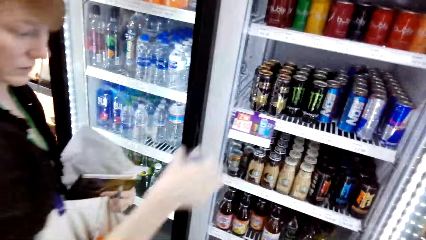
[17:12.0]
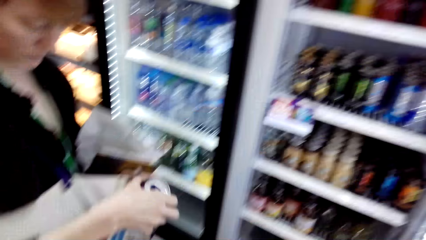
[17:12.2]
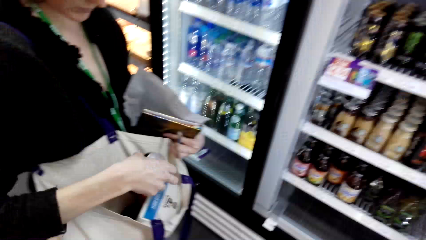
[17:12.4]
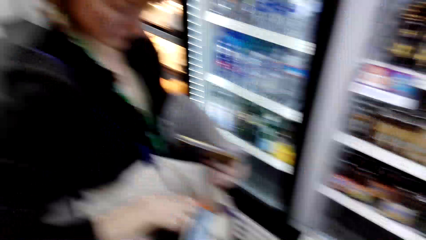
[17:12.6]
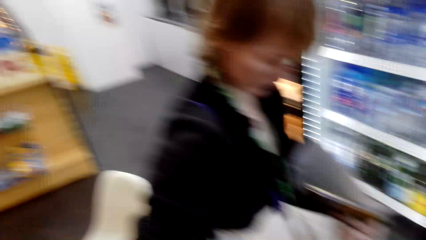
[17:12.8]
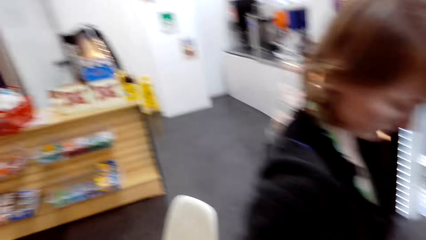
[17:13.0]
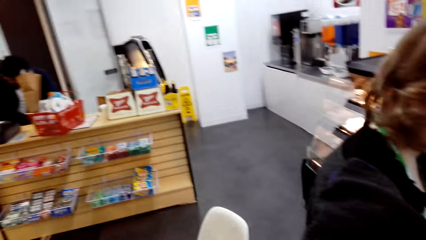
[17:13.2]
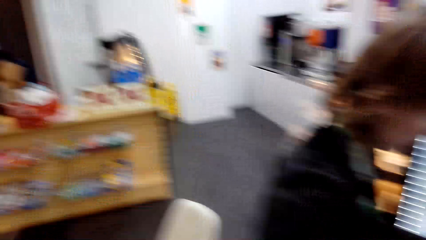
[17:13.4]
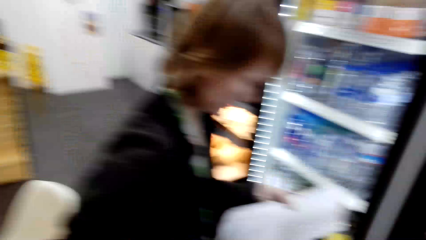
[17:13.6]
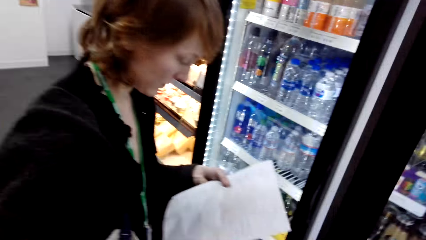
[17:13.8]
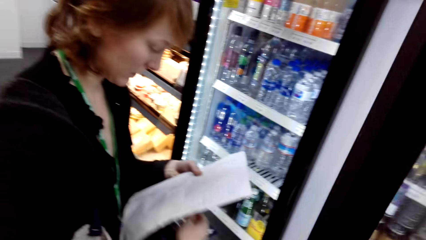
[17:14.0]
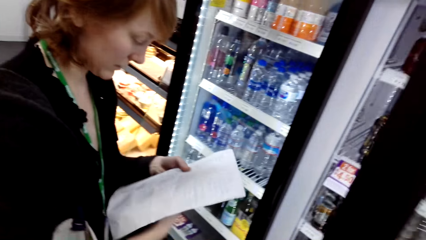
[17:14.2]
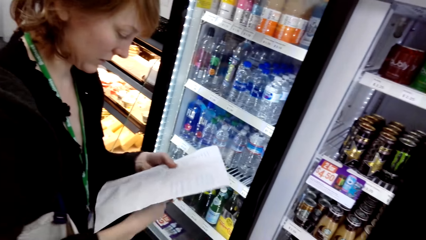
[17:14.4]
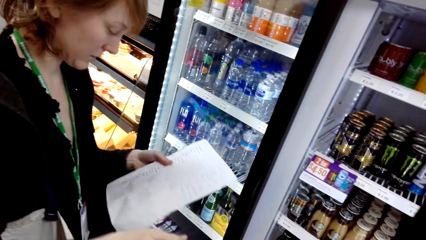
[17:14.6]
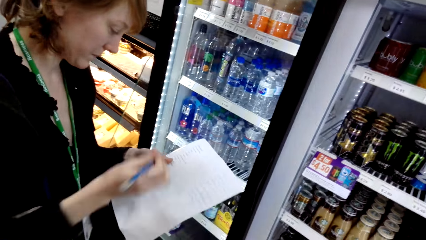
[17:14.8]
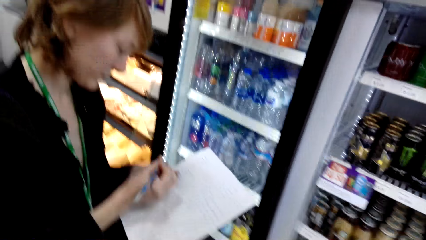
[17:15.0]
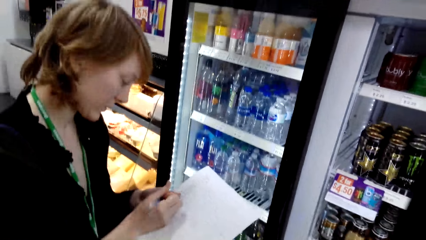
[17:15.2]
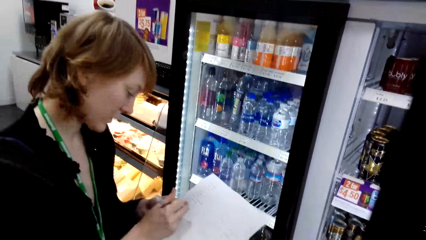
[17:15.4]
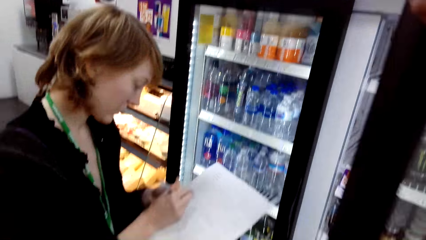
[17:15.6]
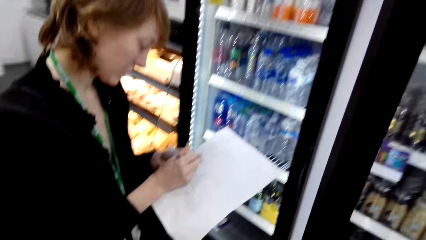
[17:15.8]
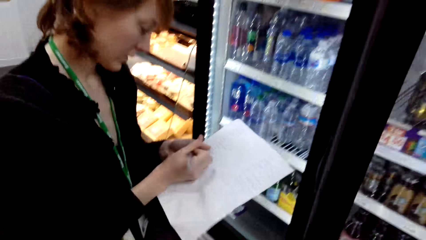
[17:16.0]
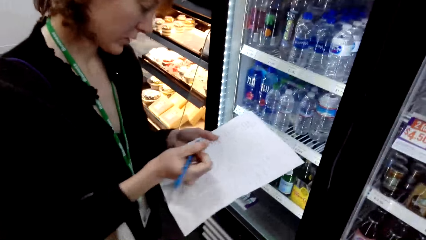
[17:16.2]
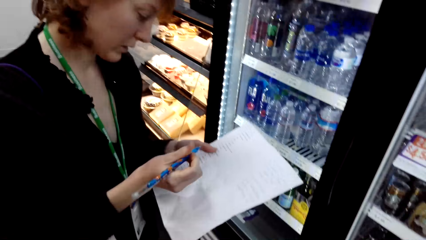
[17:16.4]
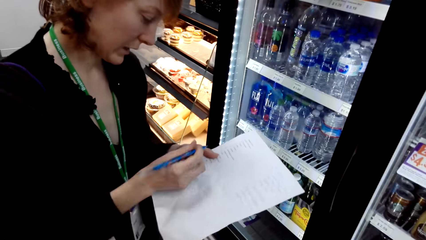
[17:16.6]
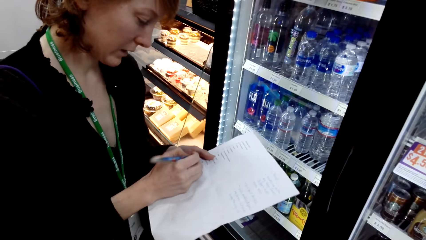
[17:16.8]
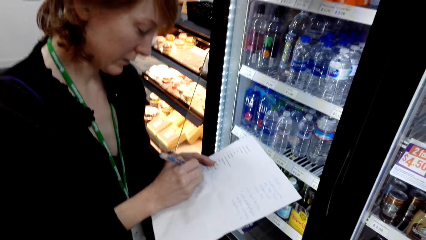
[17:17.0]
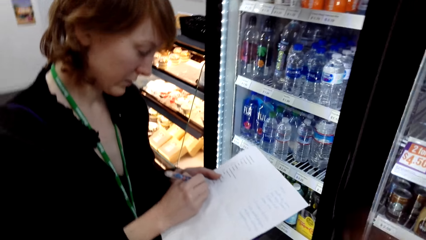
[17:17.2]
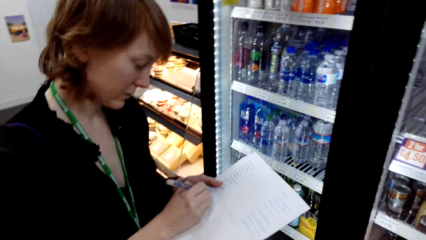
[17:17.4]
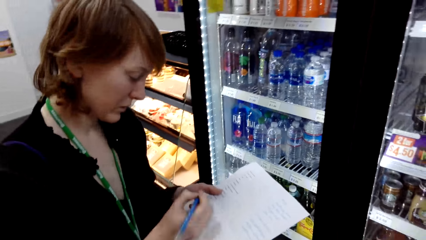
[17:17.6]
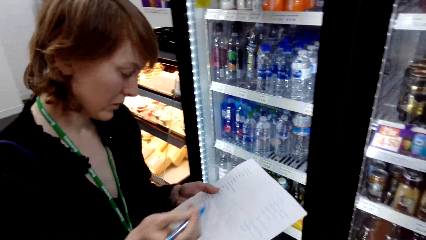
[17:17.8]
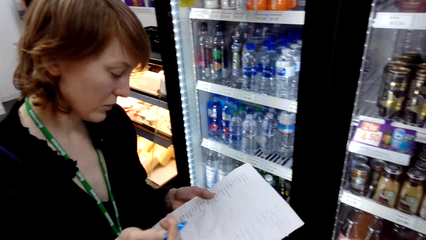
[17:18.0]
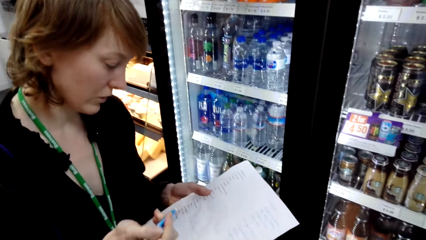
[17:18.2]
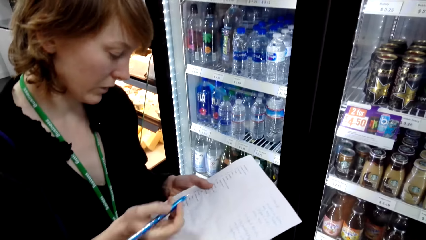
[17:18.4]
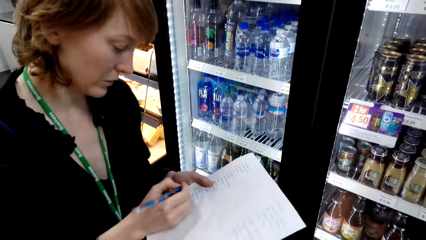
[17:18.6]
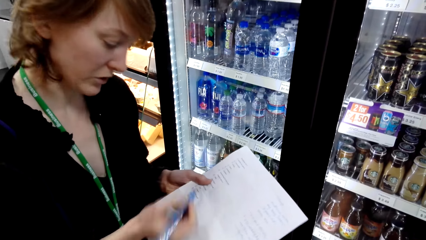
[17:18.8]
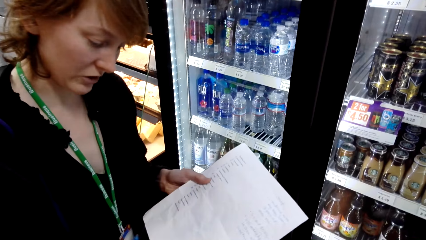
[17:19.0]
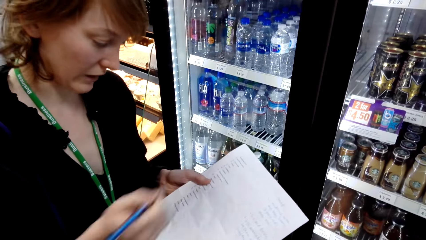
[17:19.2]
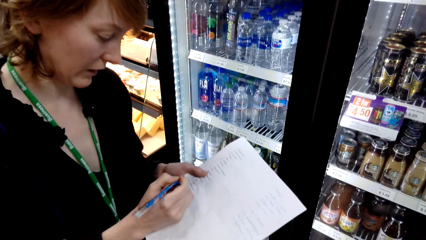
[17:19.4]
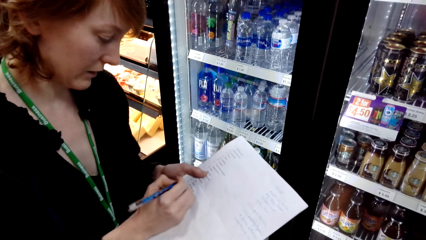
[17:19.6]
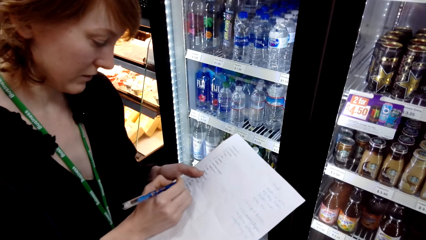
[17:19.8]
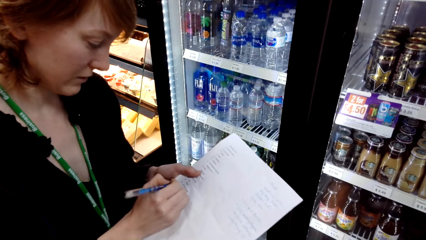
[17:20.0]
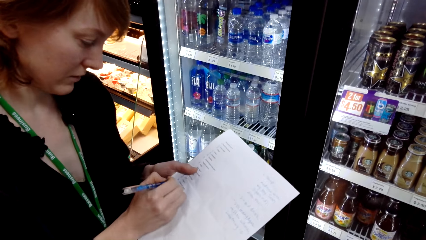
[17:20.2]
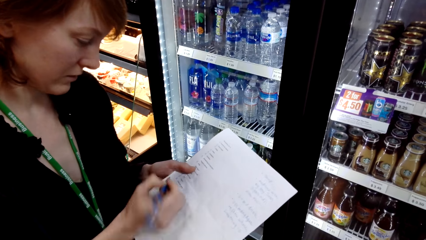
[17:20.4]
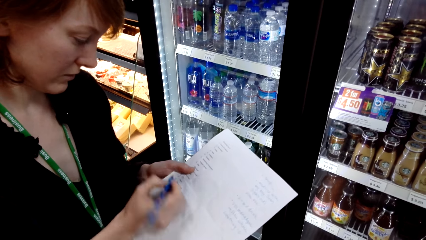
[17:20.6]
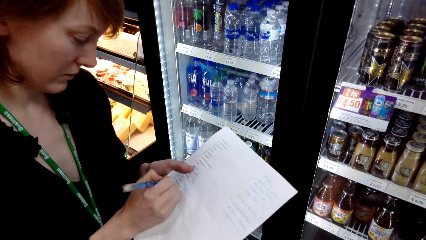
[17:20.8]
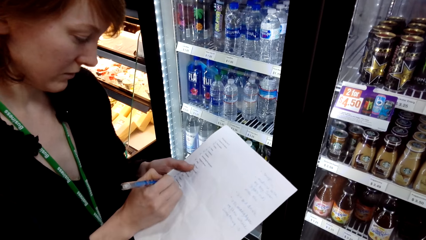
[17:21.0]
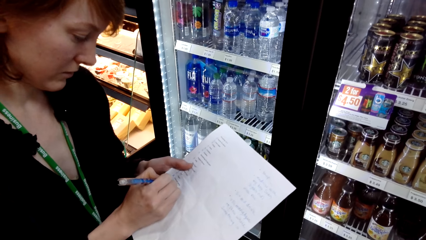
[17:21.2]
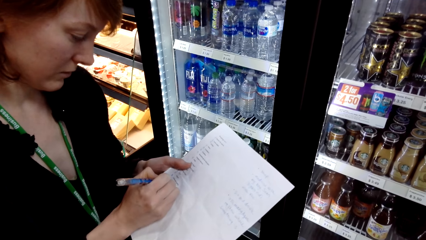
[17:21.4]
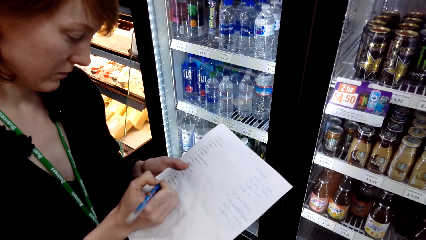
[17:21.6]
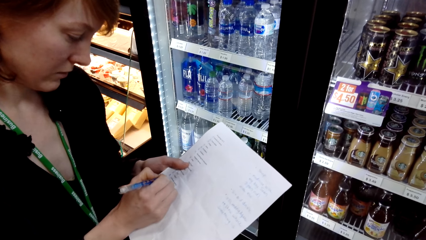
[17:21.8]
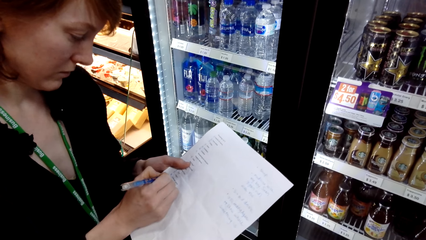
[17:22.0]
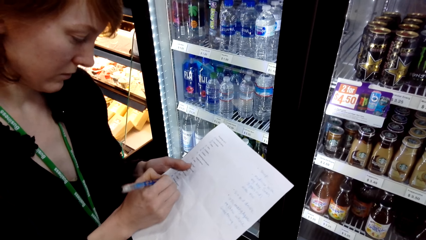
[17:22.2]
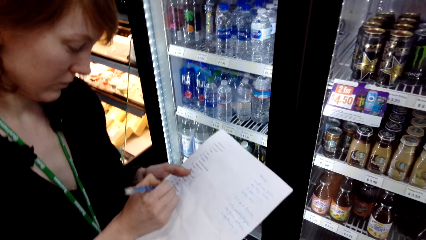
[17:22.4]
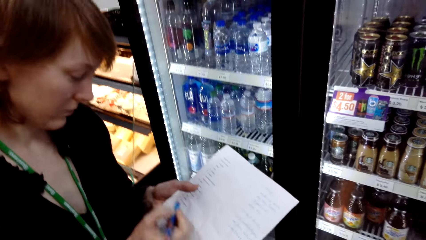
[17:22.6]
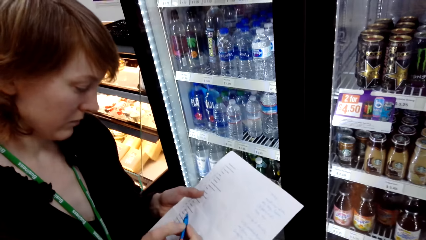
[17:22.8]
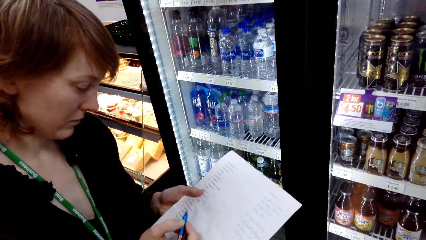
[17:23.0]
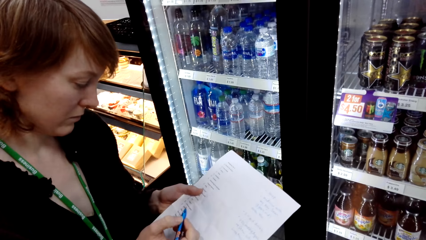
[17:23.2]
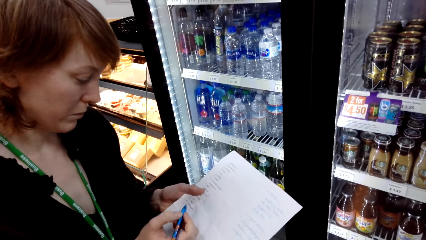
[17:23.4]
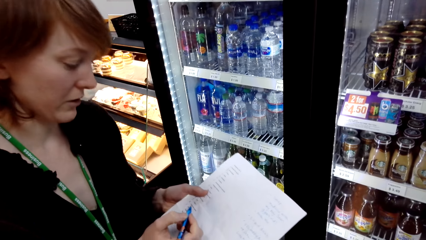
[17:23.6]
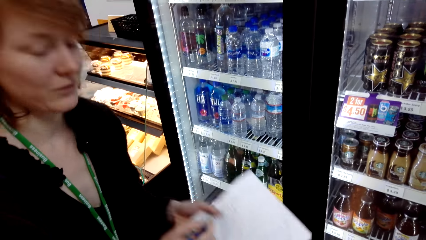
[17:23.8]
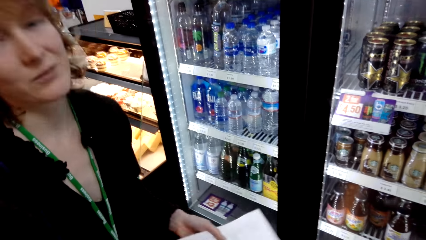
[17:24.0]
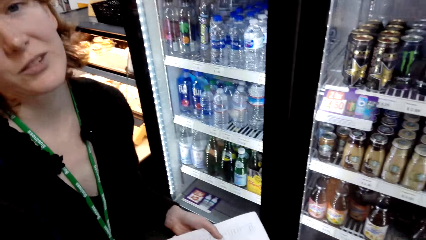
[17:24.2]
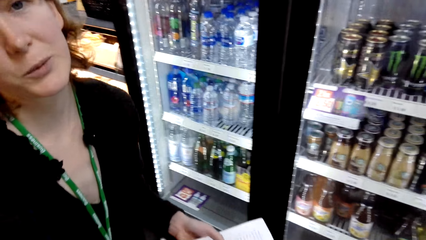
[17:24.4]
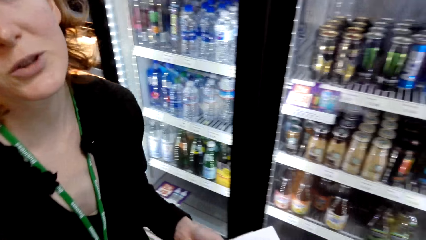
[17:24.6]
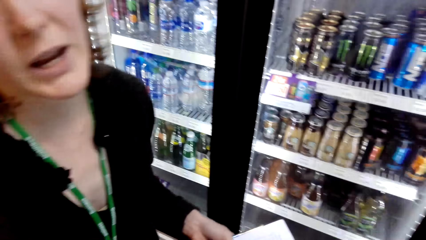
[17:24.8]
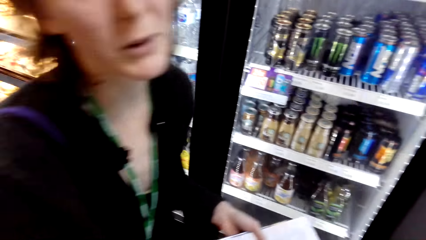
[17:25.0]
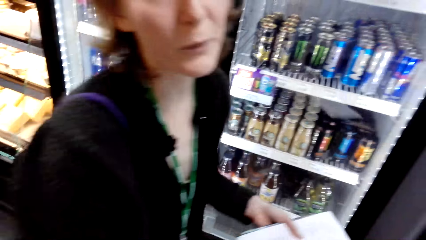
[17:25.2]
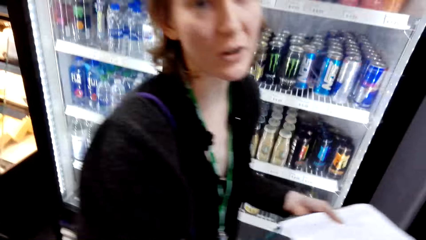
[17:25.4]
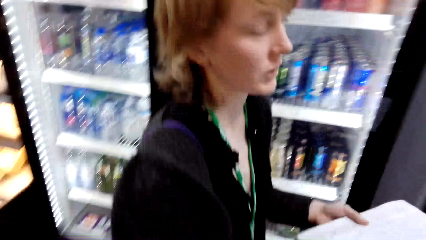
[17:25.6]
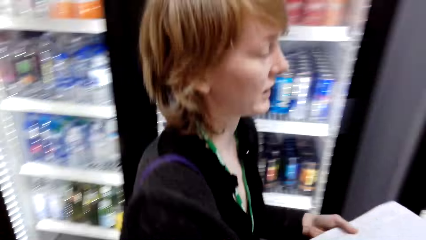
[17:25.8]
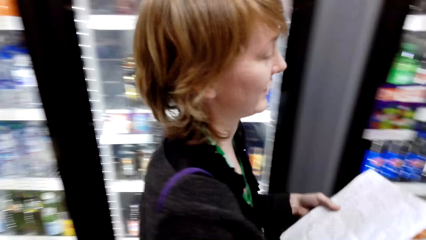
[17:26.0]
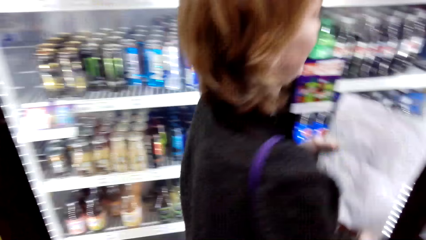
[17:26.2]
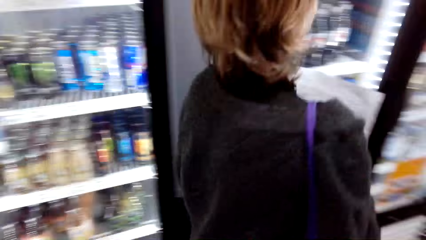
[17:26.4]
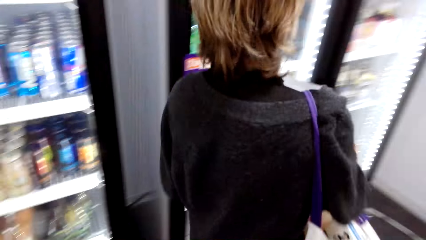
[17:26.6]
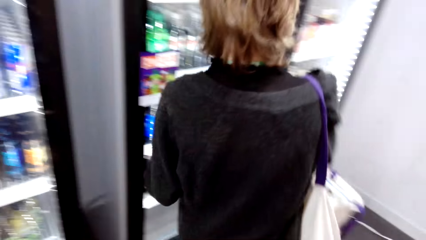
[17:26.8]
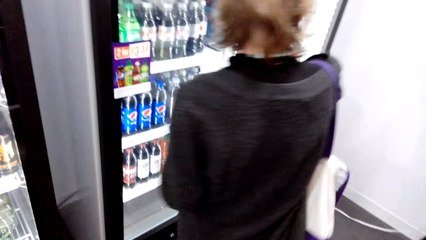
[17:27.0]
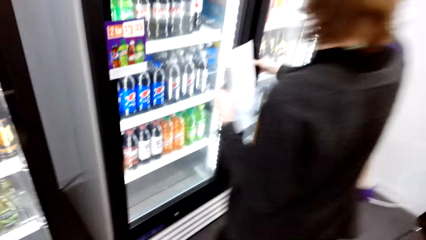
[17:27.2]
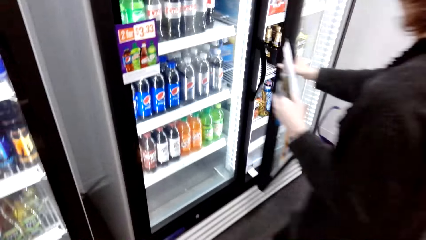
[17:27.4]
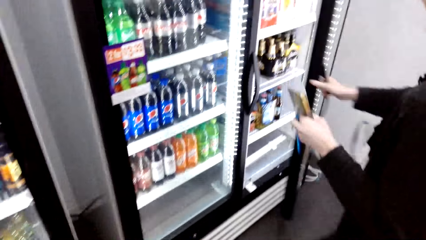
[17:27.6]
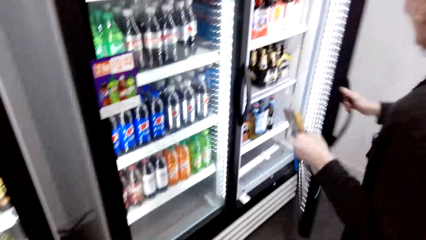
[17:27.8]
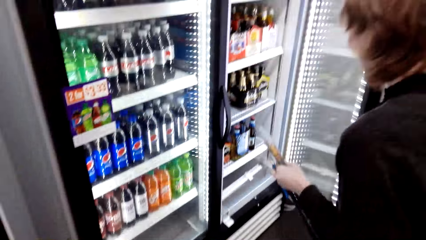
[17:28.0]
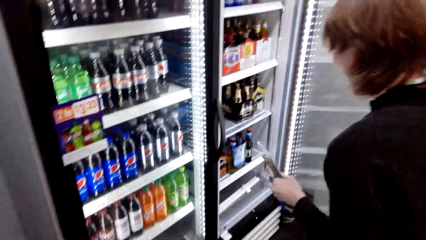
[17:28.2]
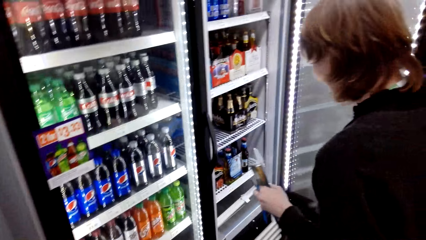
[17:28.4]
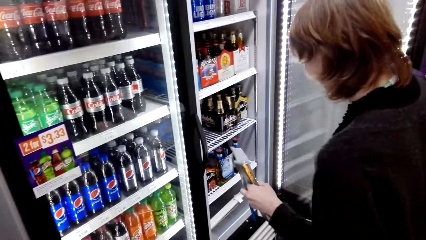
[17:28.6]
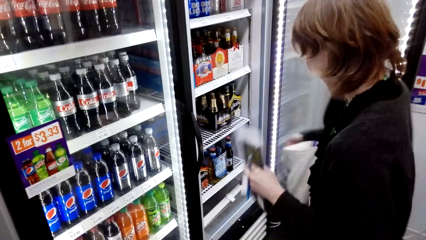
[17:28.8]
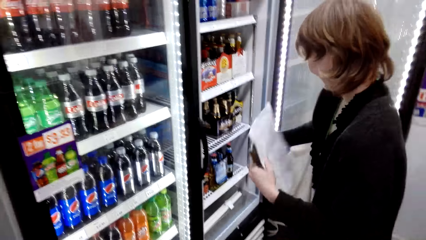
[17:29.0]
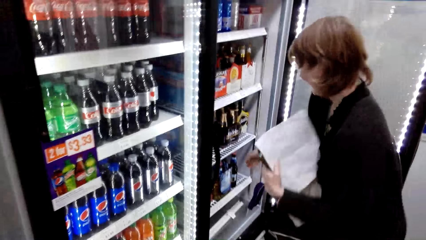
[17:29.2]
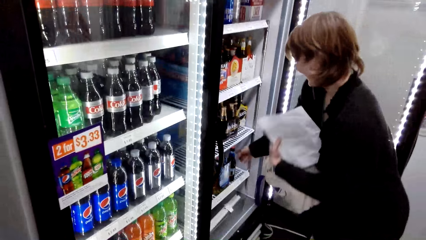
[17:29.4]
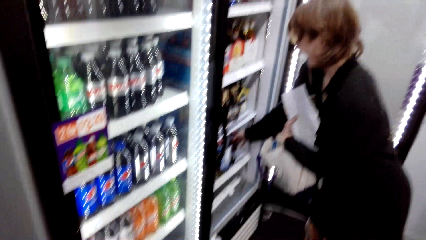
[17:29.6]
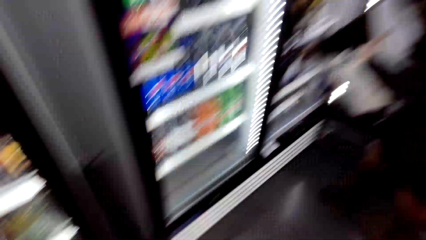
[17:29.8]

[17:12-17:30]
A lady picks a soda can and talks with the camera wearer. The camera wearer looks around. The lady writes on the paper with a pen. The camera wearer looks around and closes the fridge door. The lady writes on the paper with the pen. She talks with the camera wearer and writes on the paper with the pen. She moves her hands and writes on the paper with the pen. She talks with the camera wearer and holds the paper. The camera wearer looks around. The lady walks around and talks with the camera wearer. The camera wearer walks around. They talk. The lady opens the fridge.
